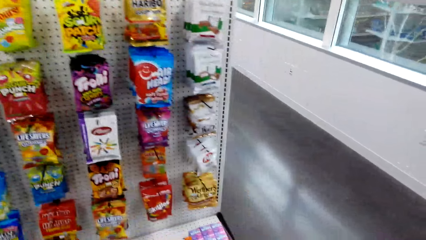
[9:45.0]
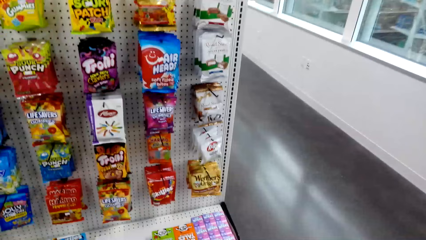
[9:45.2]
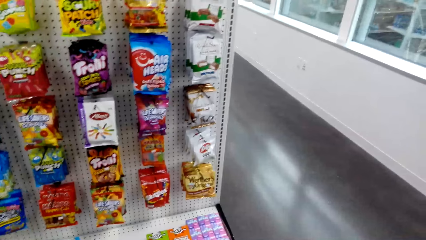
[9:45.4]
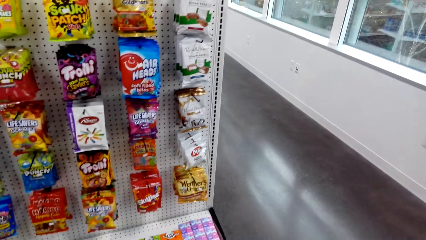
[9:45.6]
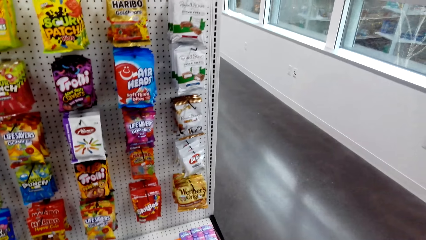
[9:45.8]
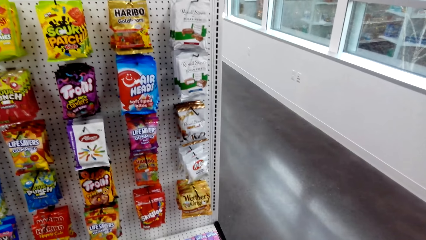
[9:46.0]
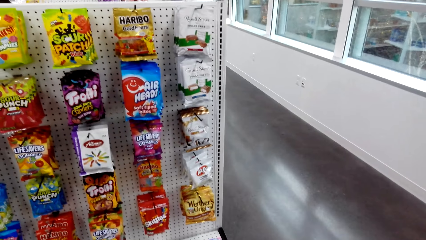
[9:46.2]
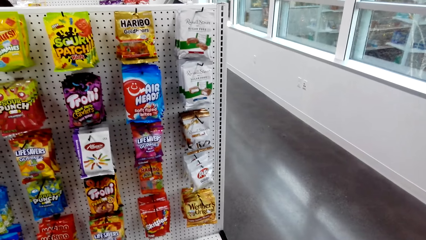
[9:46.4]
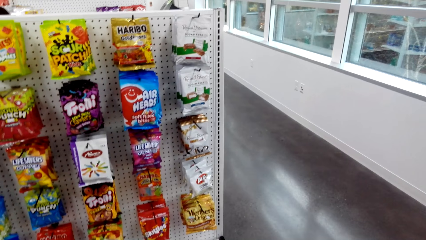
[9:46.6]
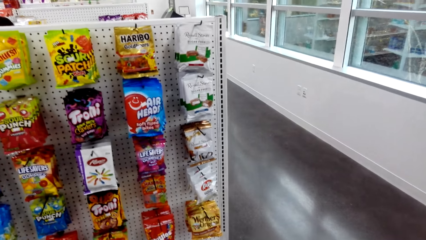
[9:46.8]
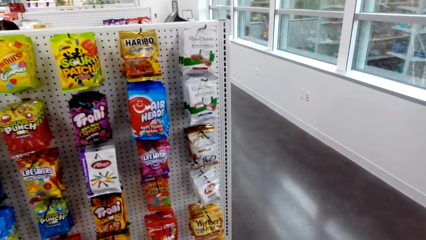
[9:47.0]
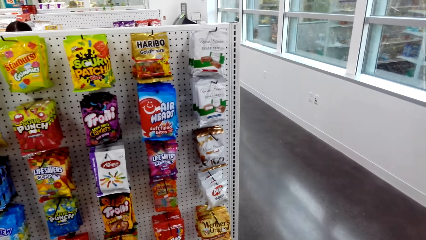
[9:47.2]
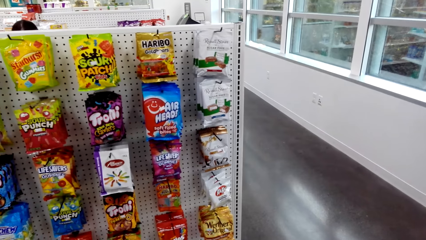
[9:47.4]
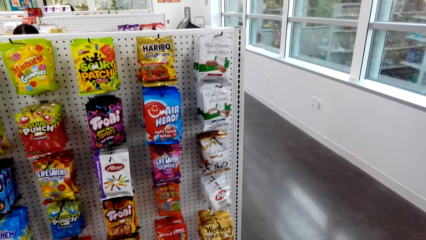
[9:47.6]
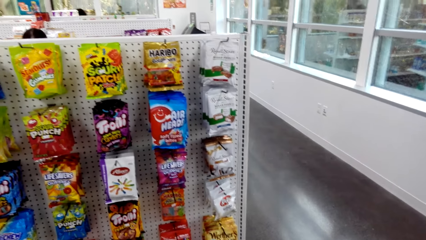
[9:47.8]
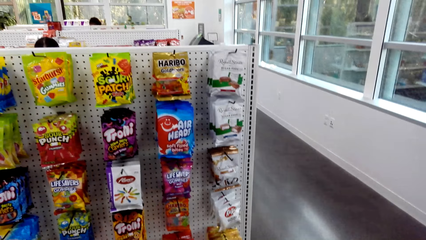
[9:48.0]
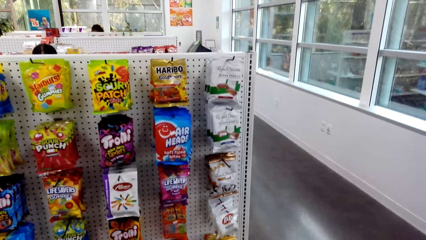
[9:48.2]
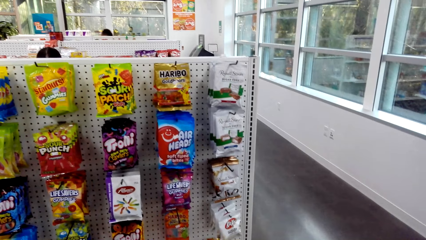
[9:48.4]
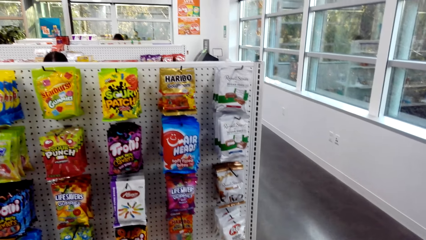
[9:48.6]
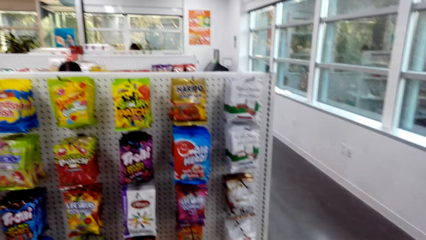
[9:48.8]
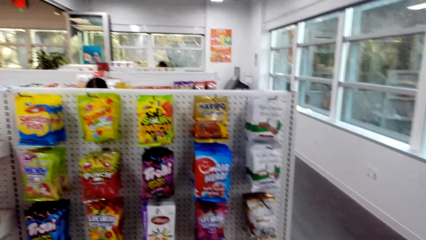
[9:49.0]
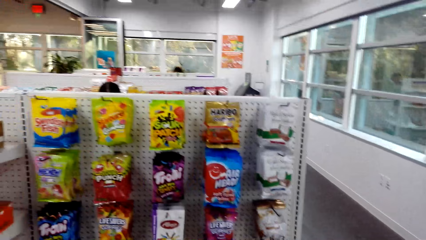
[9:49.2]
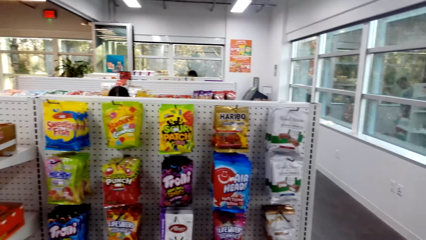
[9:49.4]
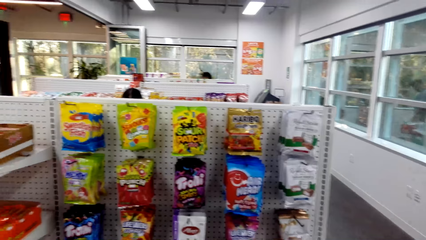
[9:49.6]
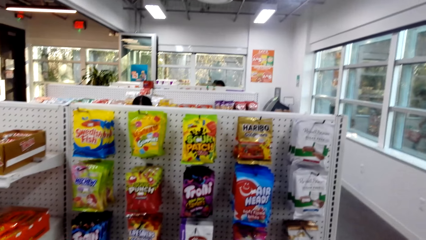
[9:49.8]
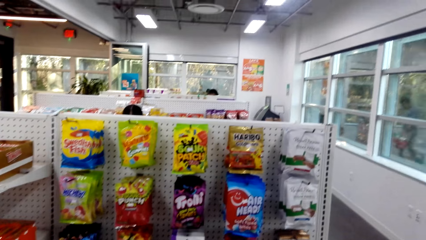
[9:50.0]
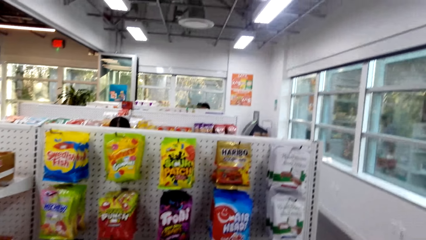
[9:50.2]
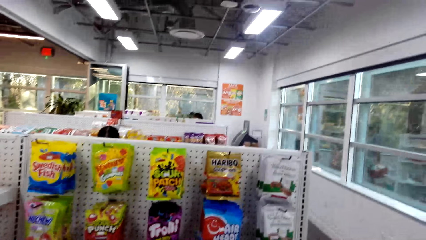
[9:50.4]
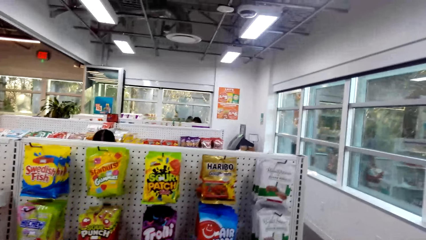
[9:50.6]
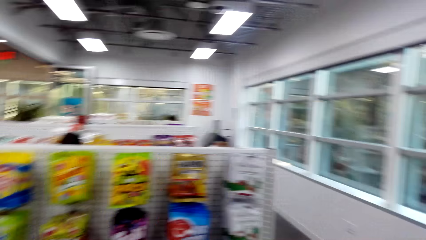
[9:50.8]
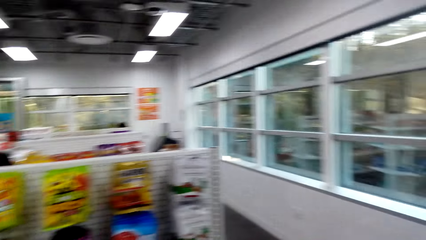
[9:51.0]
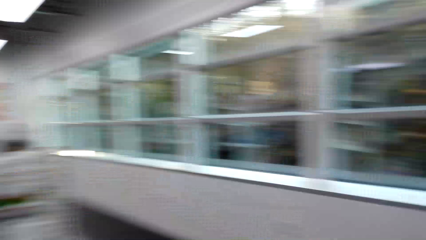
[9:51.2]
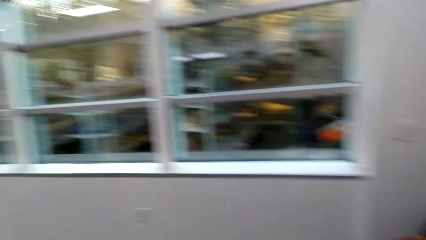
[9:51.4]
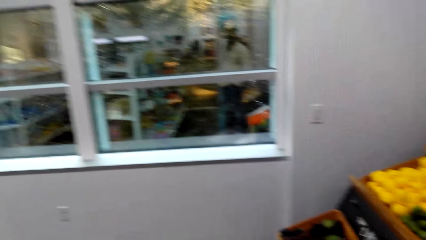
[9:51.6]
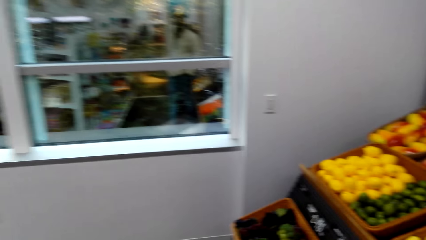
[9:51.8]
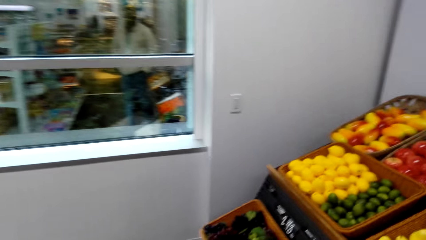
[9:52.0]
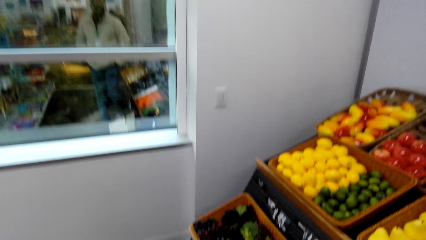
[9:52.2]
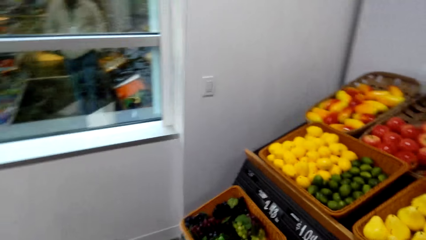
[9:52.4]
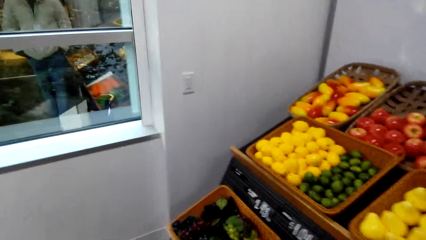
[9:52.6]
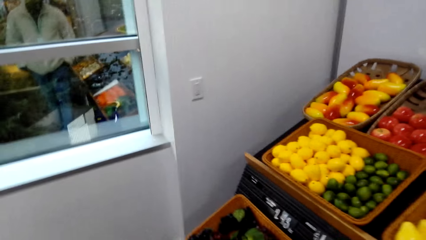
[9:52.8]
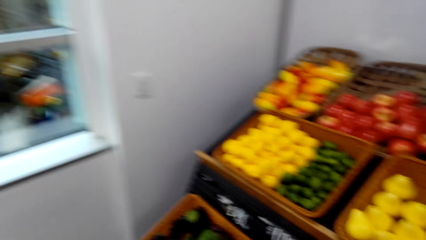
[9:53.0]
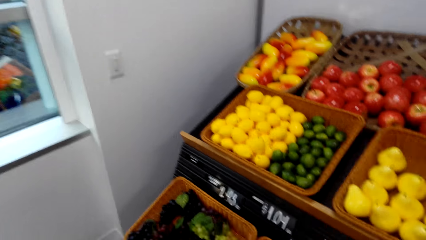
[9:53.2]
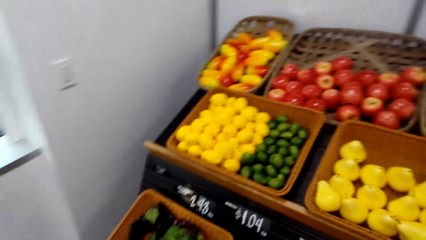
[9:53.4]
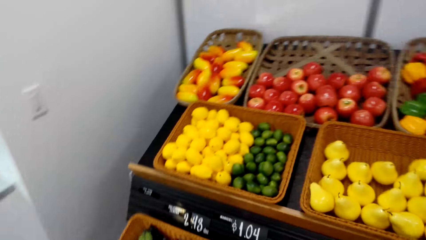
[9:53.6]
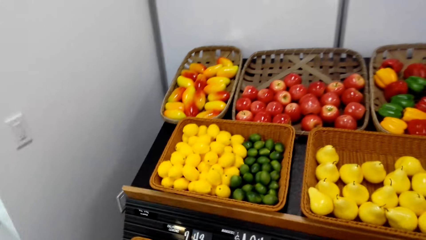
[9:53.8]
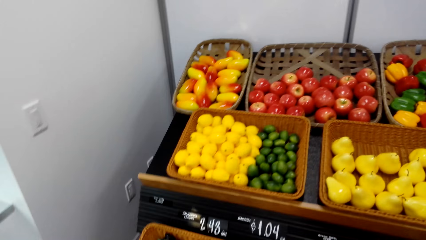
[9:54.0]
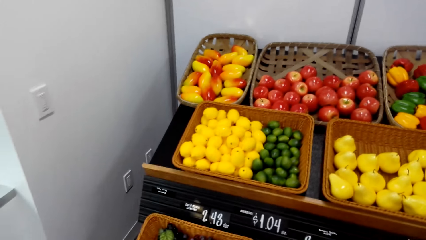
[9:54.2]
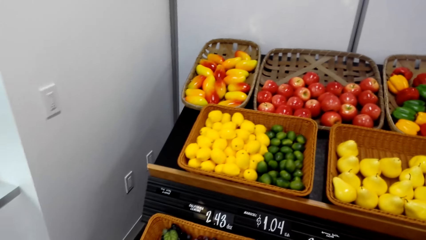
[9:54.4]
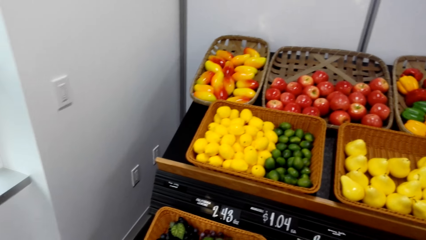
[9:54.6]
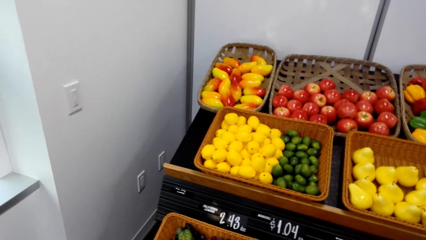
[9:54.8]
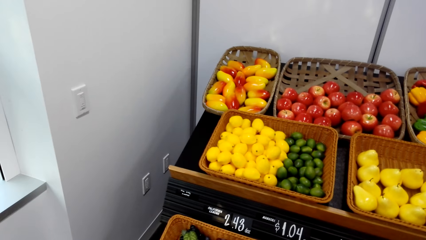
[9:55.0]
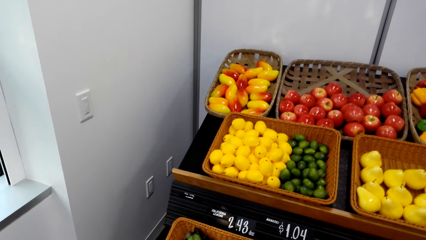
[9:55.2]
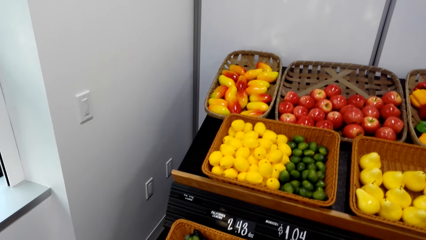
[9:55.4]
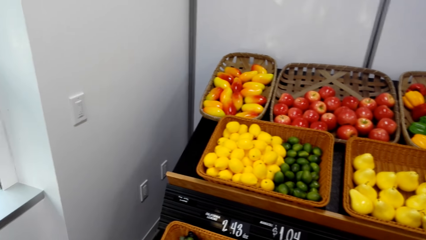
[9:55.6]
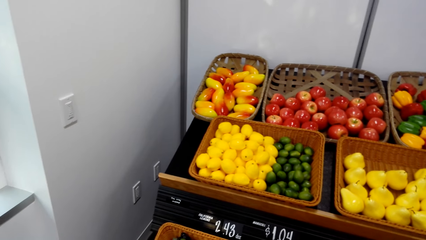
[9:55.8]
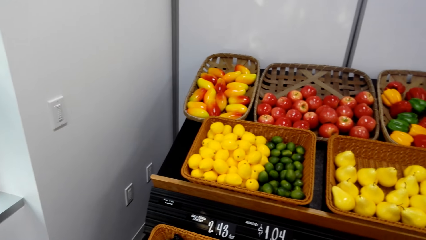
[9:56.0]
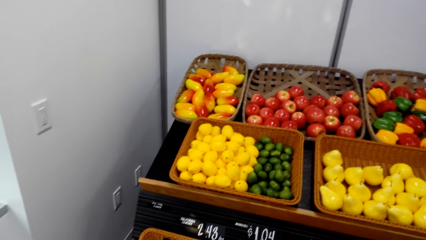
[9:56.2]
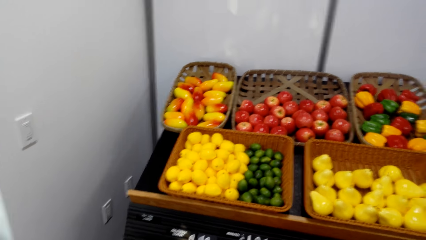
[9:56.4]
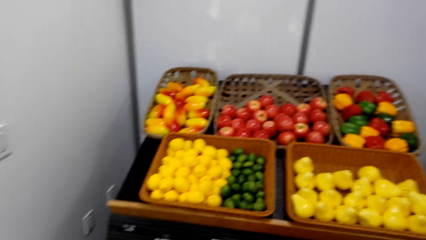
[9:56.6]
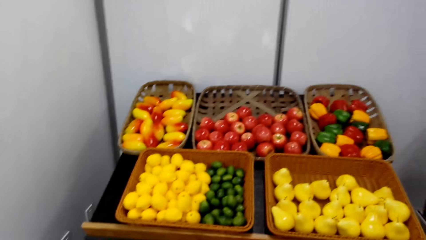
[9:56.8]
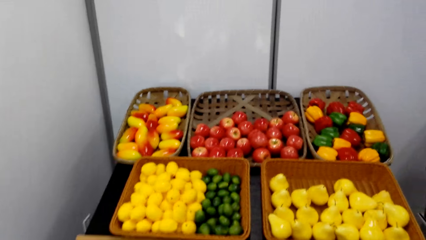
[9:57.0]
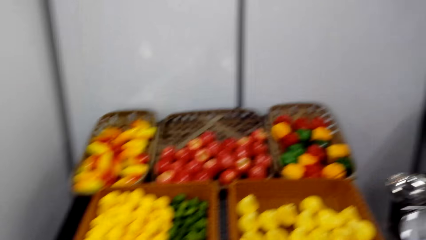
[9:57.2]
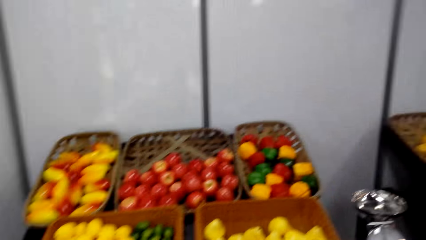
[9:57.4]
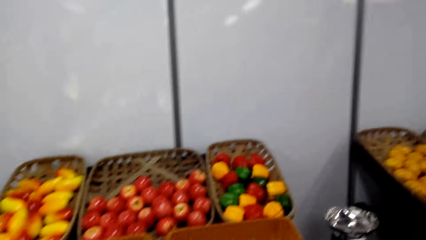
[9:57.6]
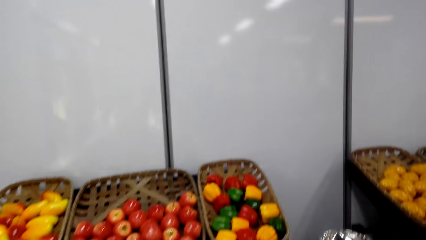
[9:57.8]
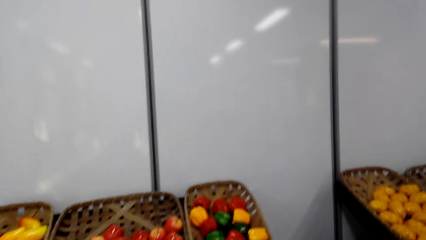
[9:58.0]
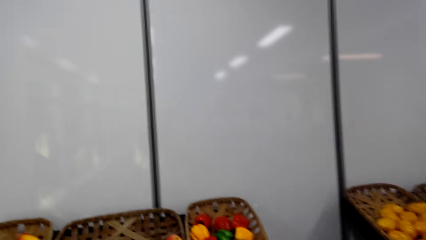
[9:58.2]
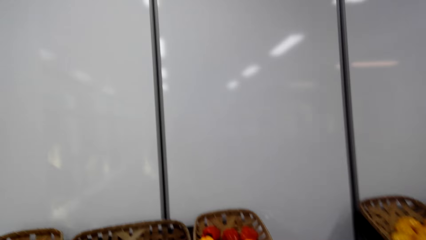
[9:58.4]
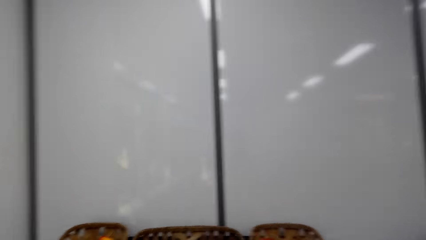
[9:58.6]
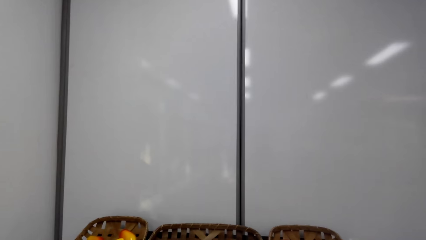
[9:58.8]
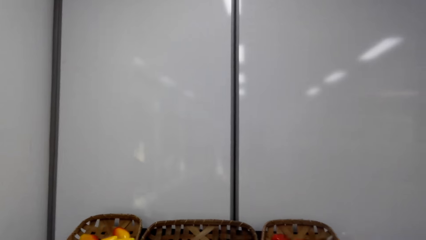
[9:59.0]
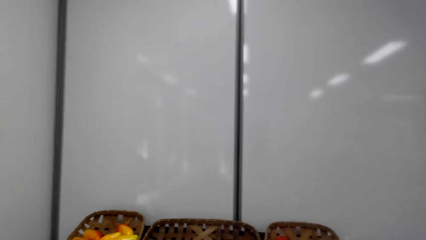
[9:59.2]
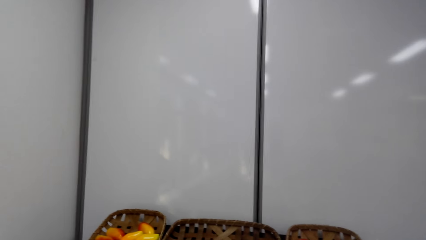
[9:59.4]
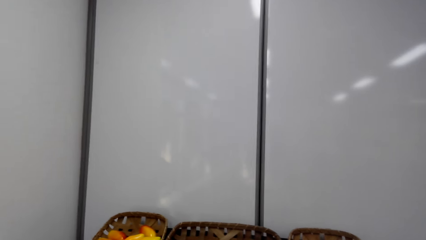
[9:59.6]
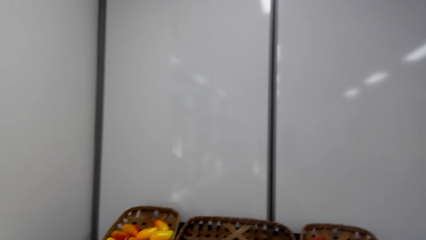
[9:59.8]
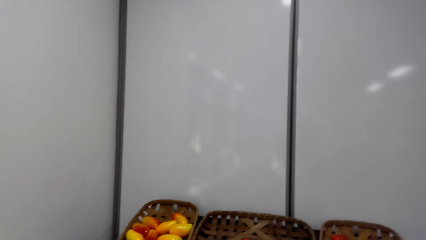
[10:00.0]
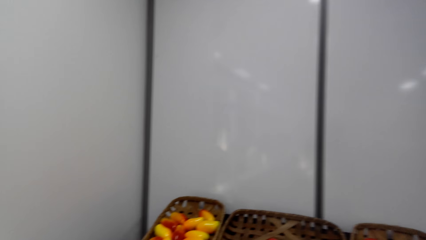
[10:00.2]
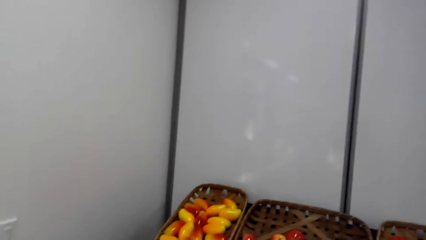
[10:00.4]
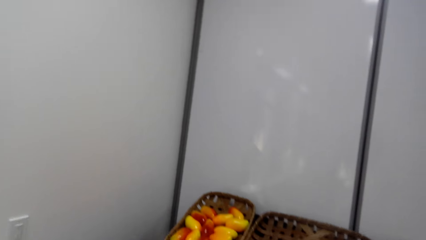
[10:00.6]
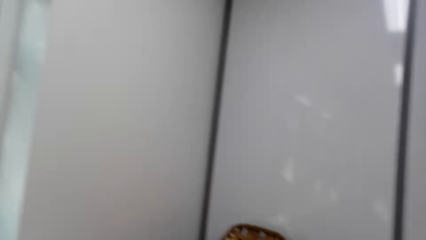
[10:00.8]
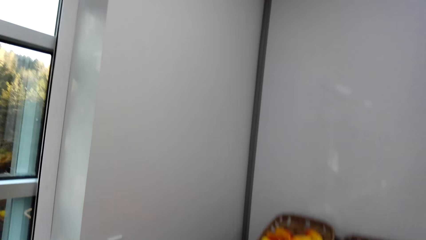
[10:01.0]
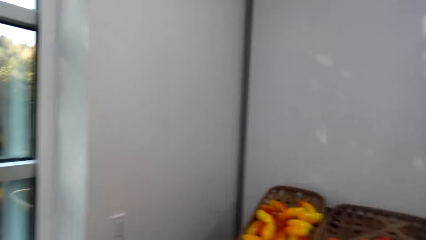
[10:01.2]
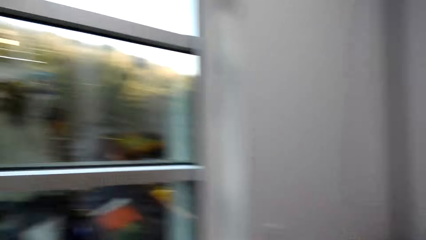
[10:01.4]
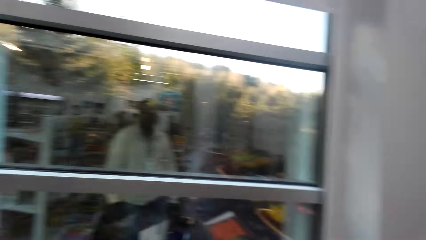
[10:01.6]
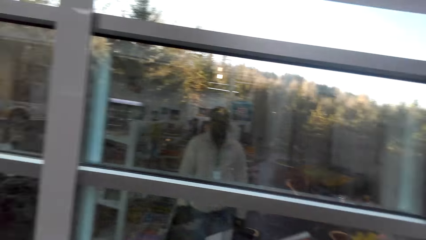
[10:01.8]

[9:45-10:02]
The camera wearer looks around and turns around. They look around. They walk around.
